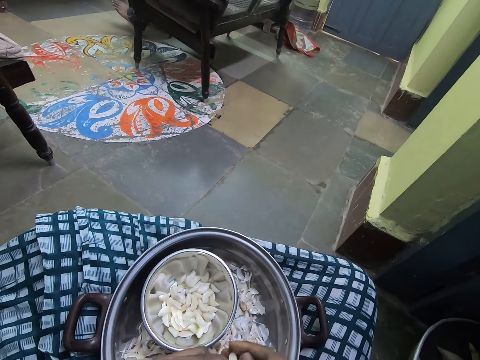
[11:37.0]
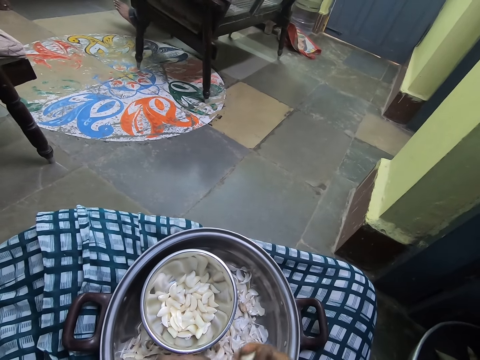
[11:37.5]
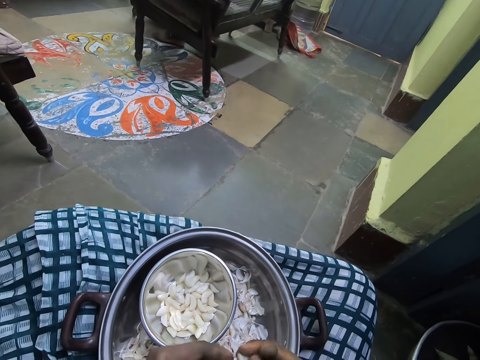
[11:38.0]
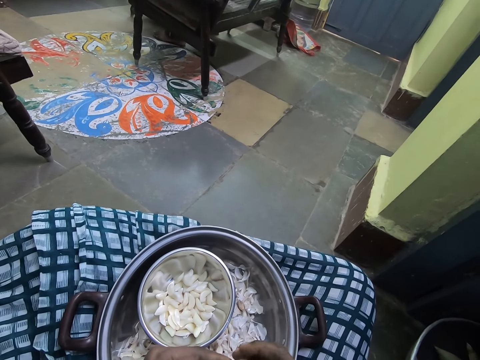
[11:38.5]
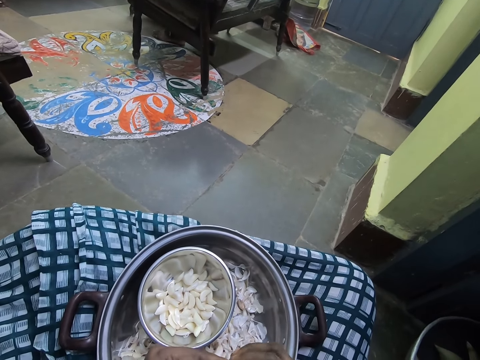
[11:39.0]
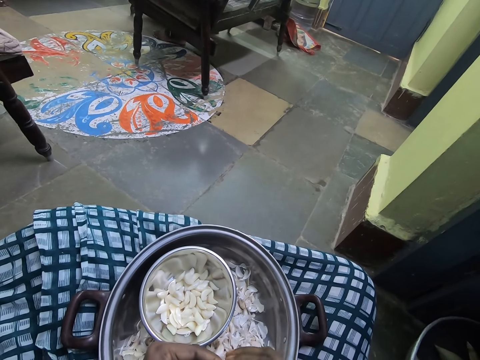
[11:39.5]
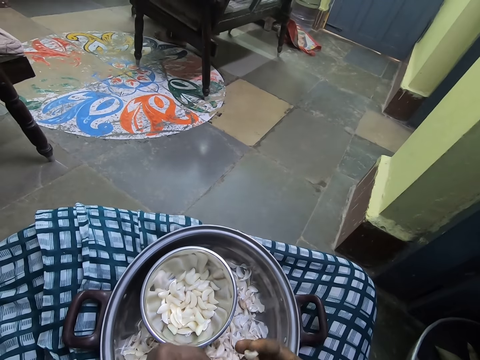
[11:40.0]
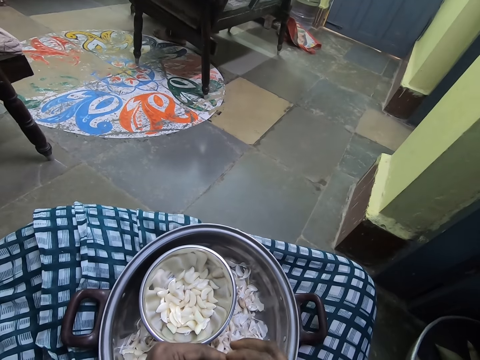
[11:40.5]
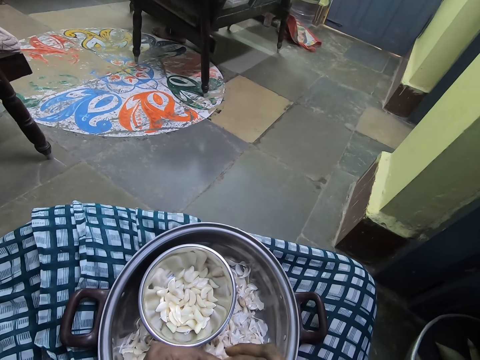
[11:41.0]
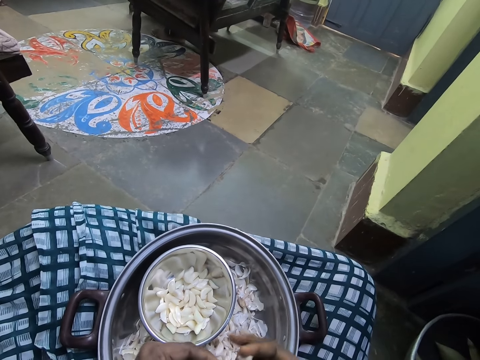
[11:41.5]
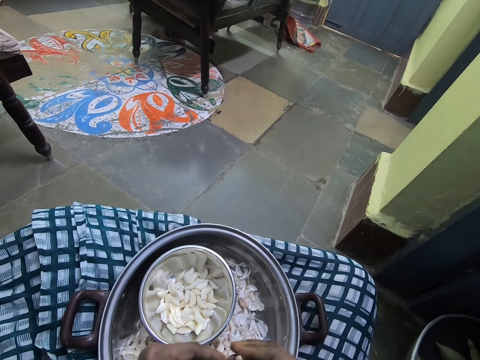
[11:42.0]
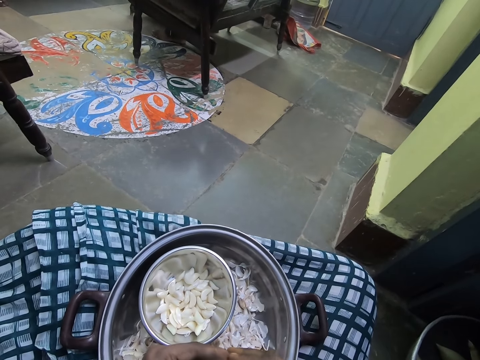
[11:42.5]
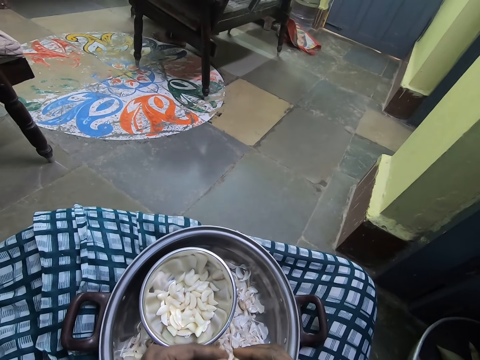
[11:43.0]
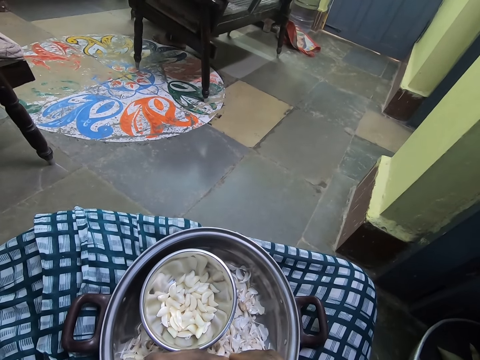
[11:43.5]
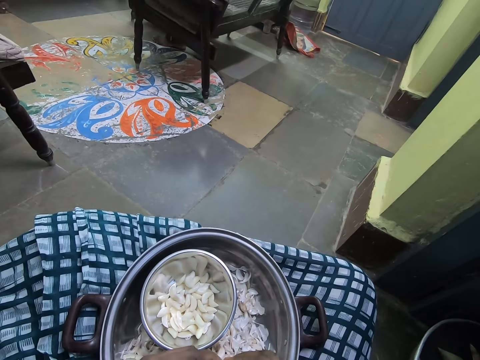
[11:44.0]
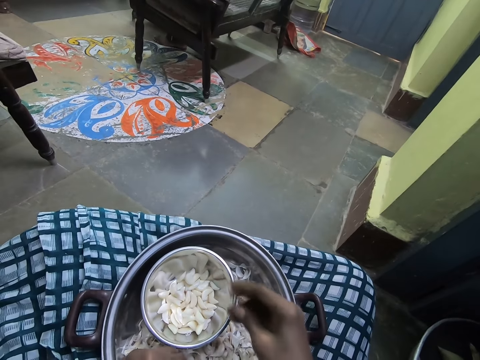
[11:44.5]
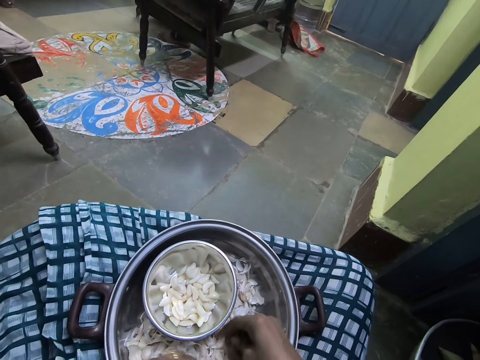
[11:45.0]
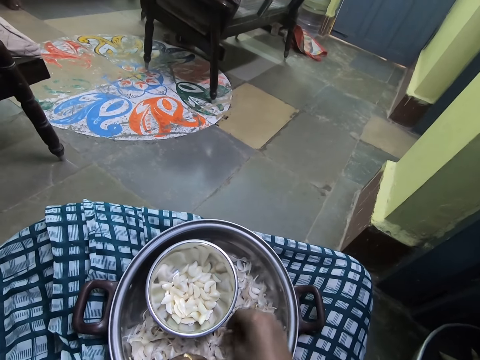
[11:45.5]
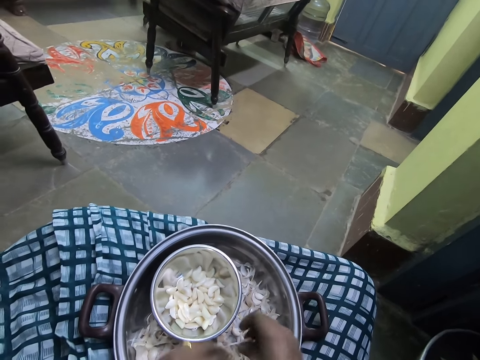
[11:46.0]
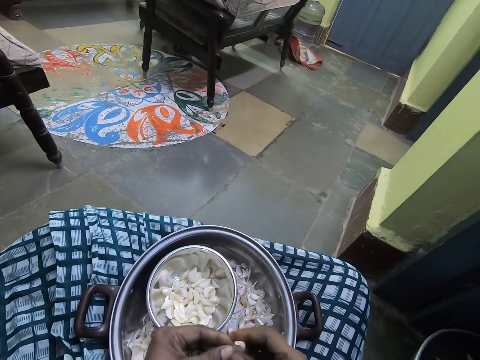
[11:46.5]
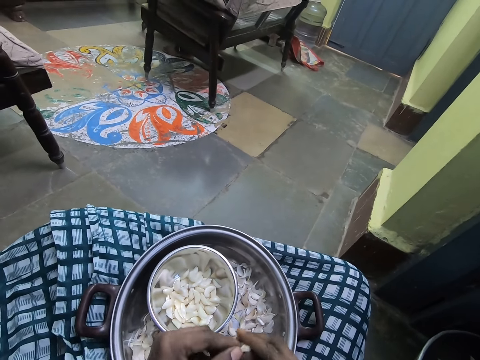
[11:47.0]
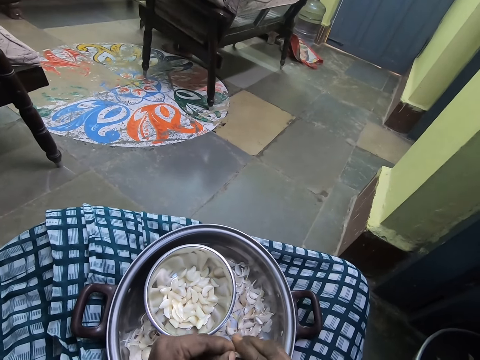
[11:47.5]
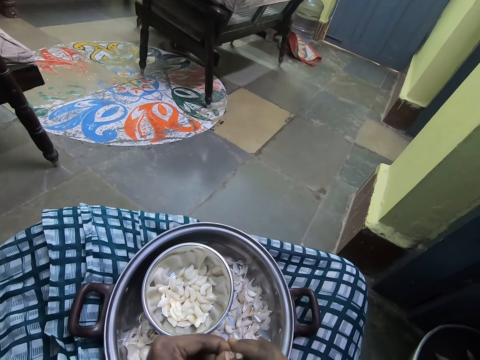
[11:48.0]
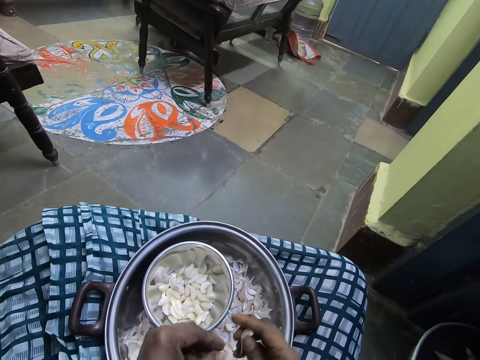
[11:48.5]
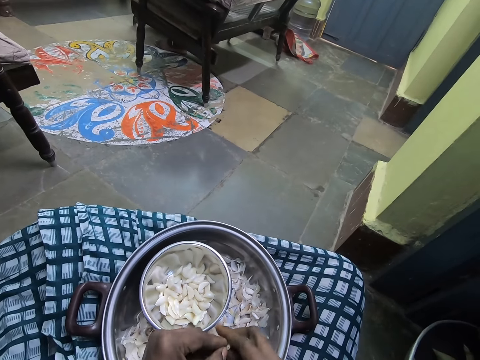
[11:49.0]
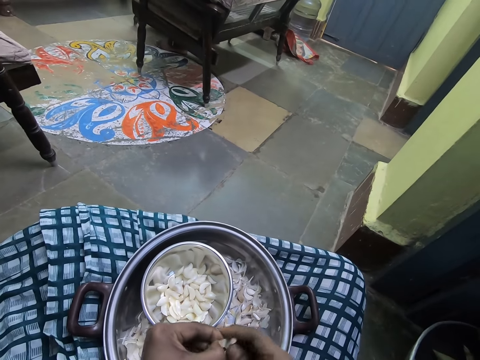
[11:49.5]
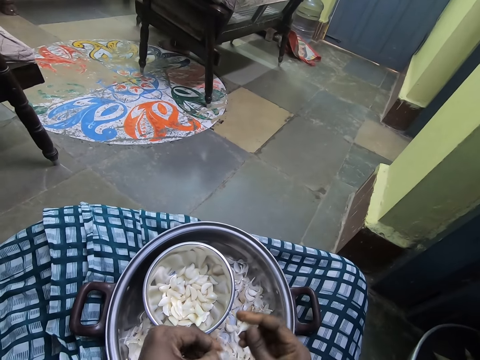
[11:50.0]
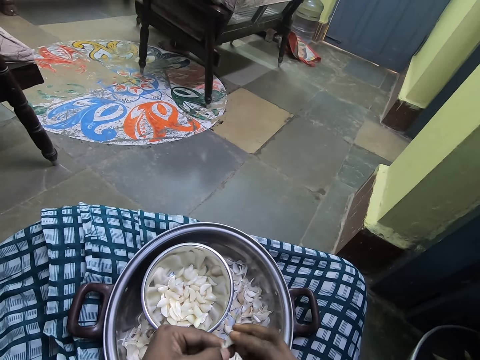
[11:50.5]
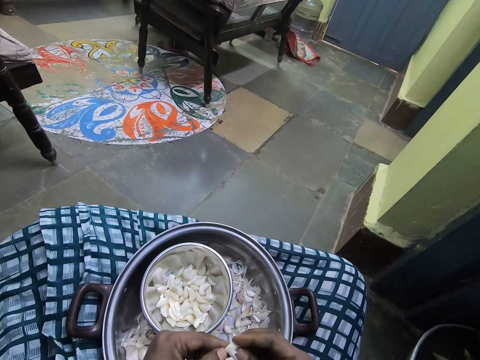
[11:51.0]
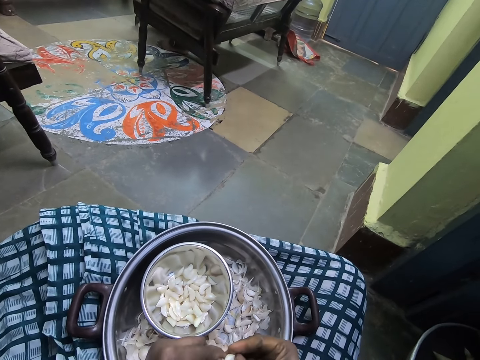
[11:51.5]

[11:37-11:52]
The camera wearer picks up the garlic in the bowl with the right hand. They peel the outer layer of the garlic with hands. They throw the garlic in the bowl.

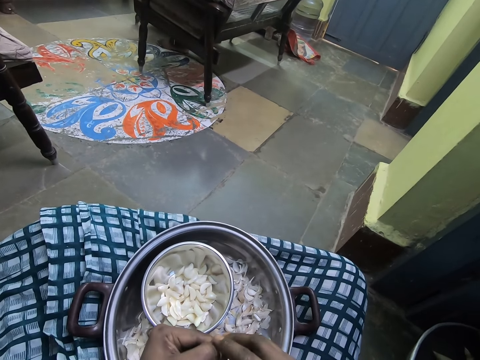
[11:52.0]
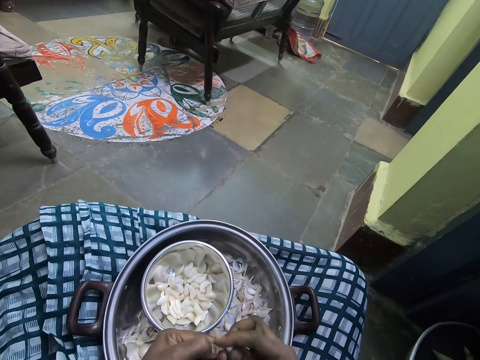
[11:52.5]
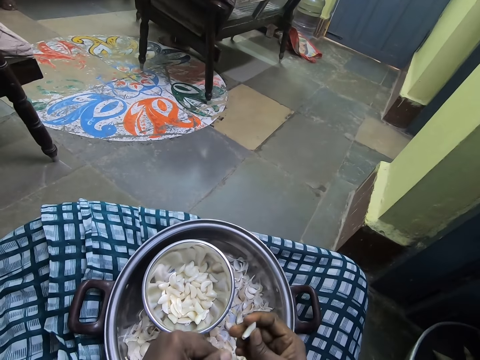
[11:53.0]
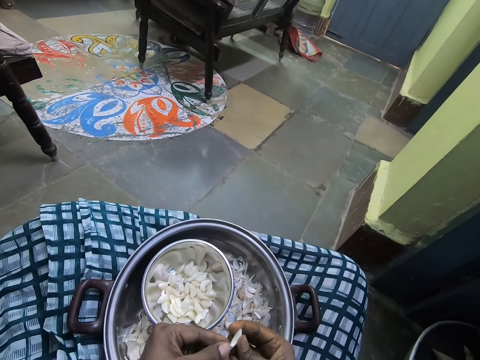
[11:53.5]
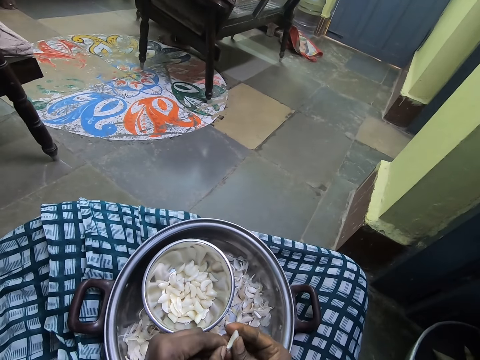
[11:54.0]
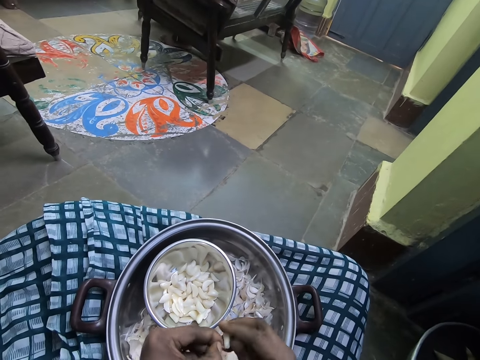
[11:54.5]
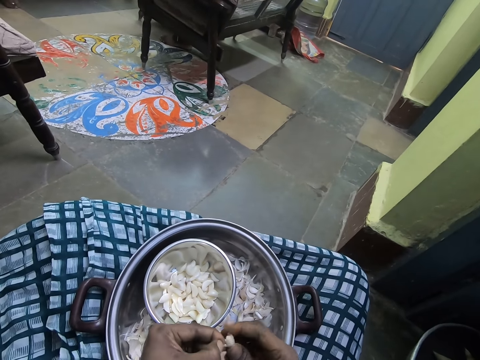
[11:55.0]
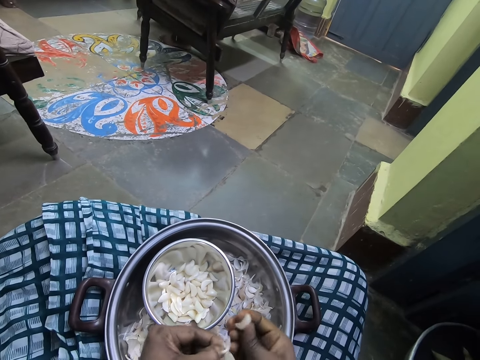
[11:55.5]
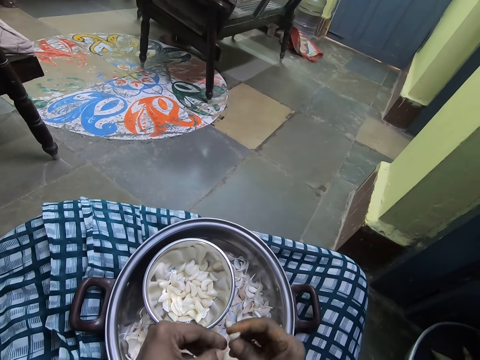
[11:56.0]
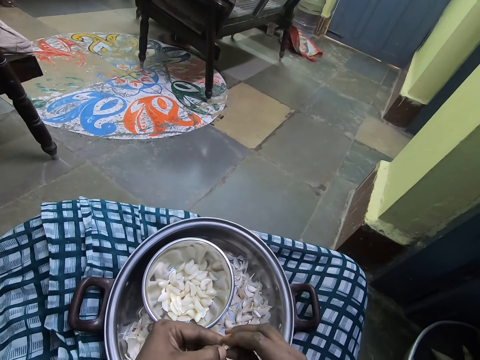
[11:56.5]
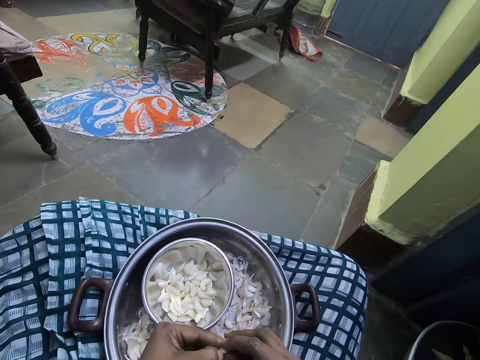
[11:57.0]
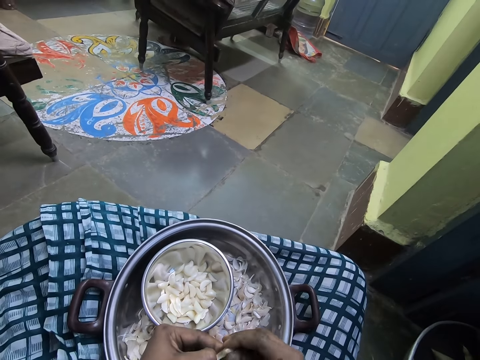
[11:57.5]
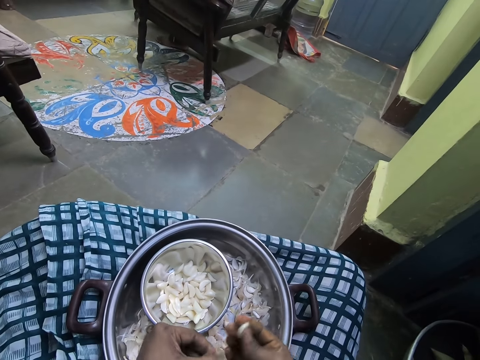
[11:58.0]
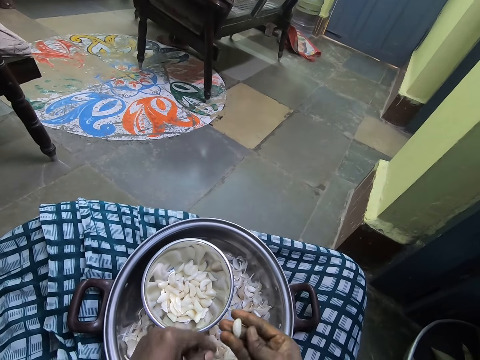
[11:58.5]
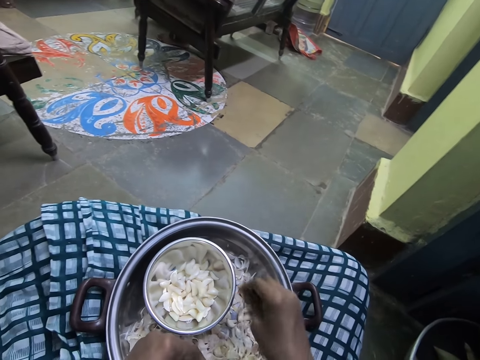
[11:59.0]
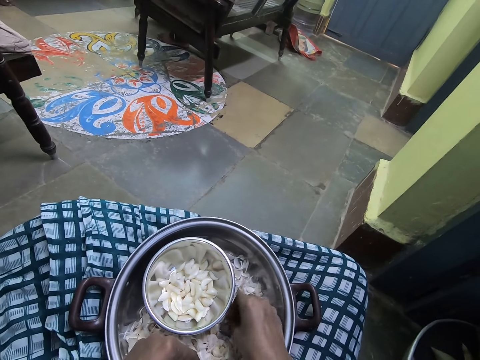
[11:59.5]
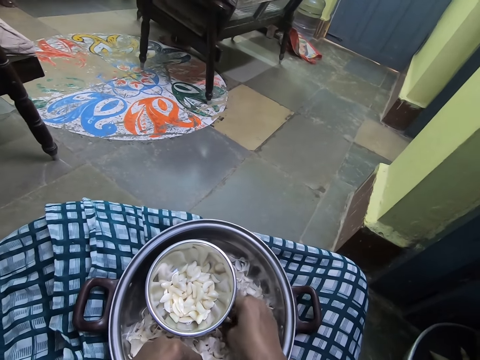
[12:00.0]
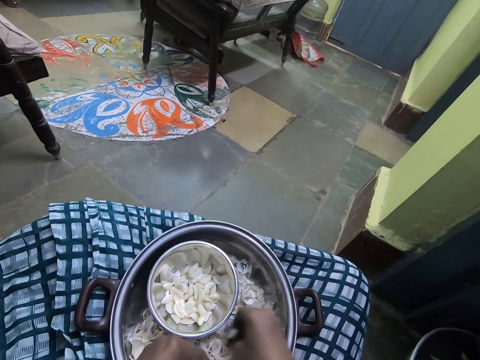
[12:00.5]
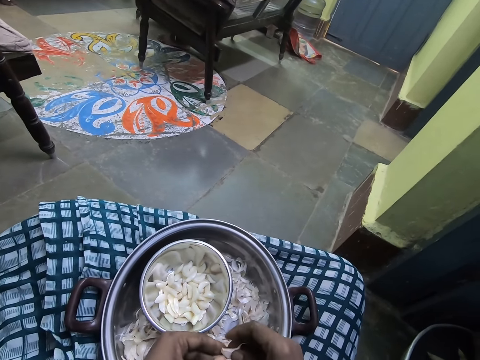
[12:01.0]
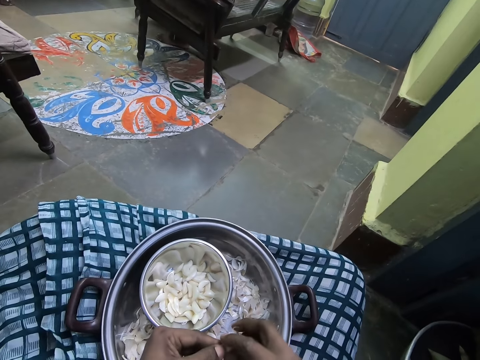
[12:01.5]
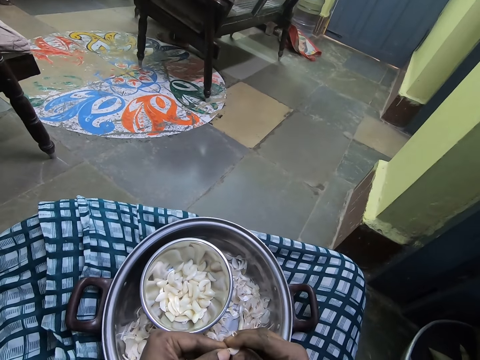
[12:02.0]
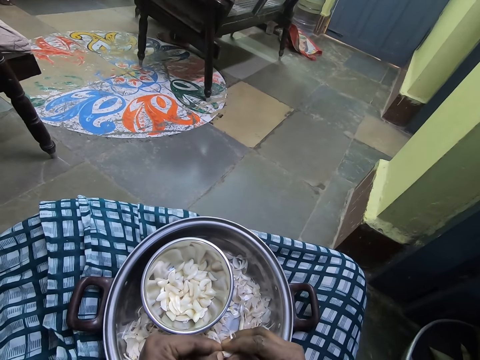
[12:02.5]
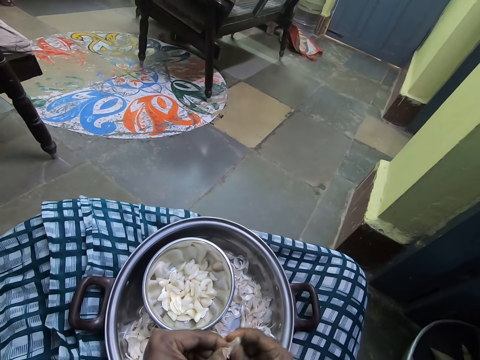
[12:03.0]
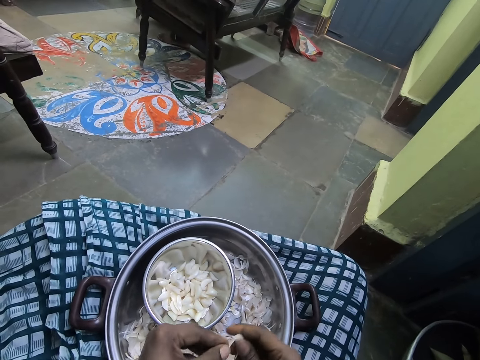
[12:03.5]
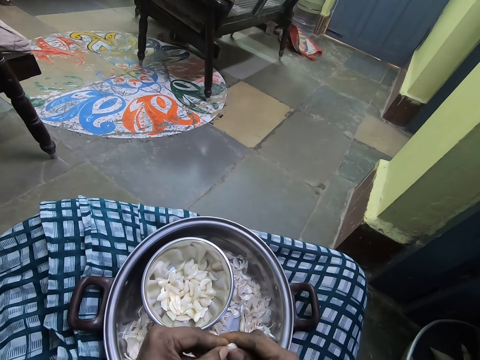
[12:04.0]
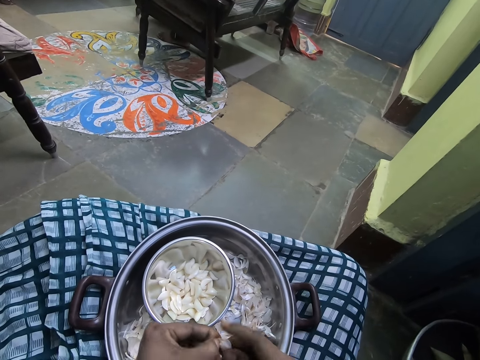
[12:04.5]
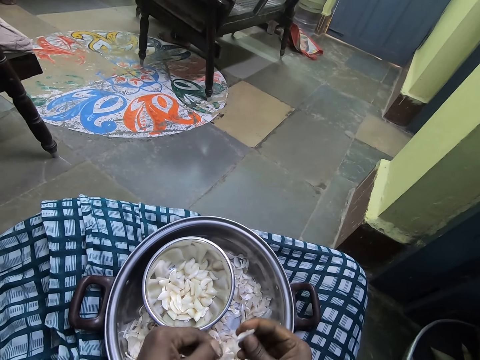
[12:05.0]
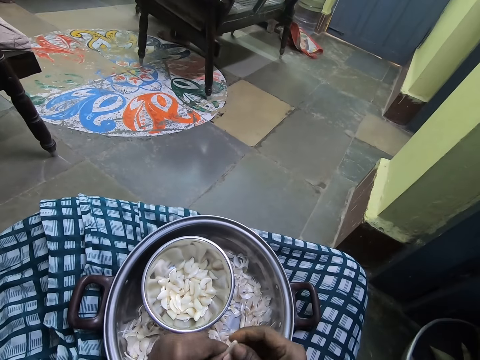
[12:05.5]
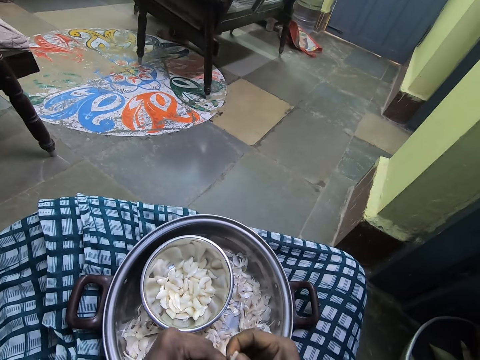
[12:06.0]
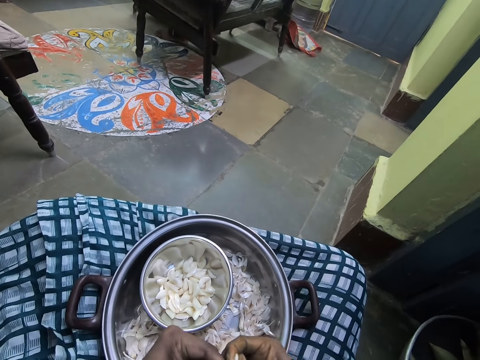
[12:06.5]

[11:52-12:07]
The camera wearer picks up the garlic in the bowl with the right hand. They peel the outer layer of the garlic with hands. They throw the garlic in the bowl.
